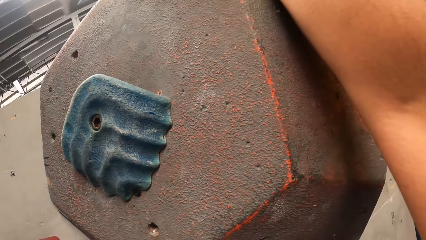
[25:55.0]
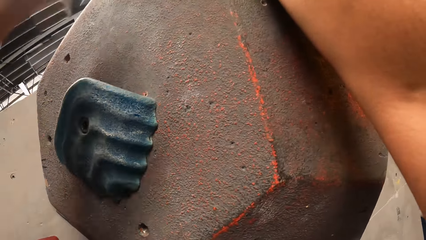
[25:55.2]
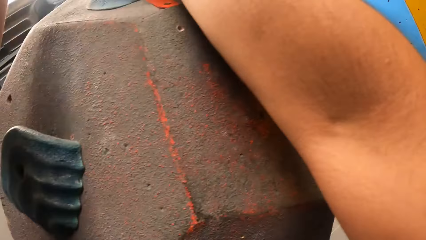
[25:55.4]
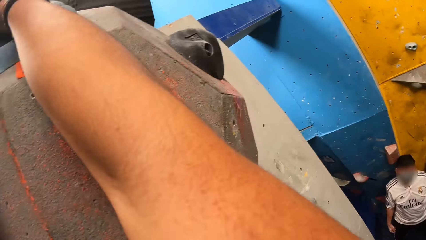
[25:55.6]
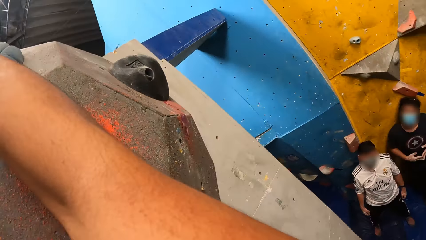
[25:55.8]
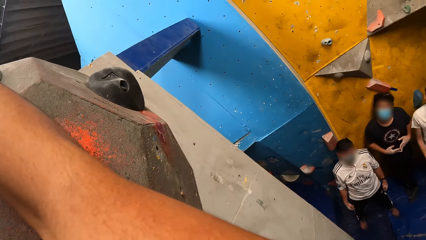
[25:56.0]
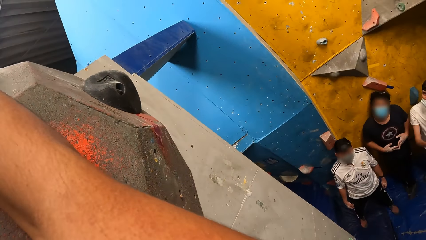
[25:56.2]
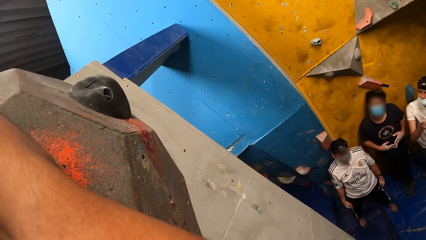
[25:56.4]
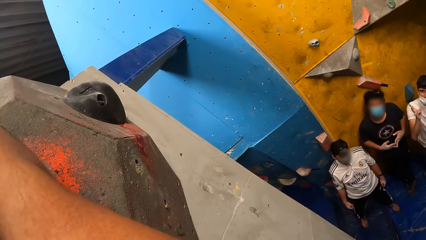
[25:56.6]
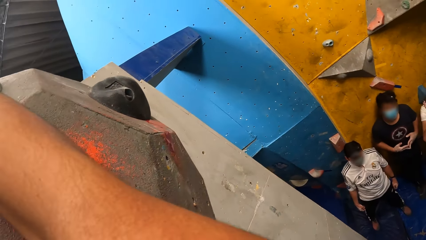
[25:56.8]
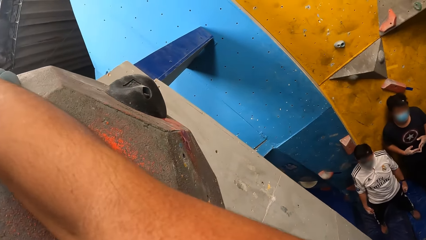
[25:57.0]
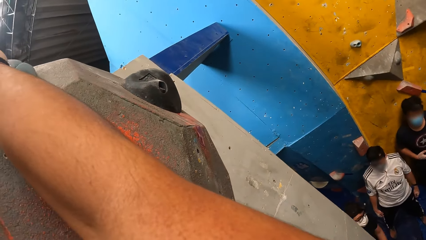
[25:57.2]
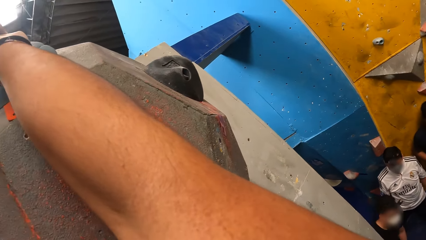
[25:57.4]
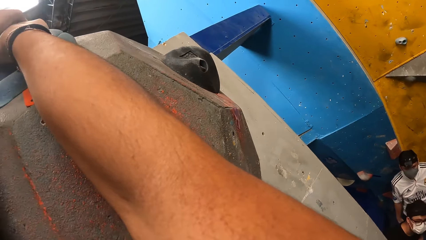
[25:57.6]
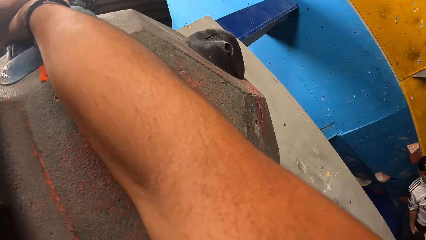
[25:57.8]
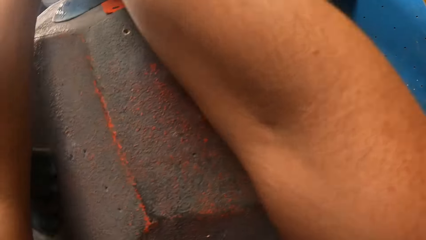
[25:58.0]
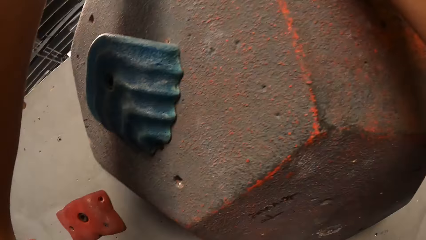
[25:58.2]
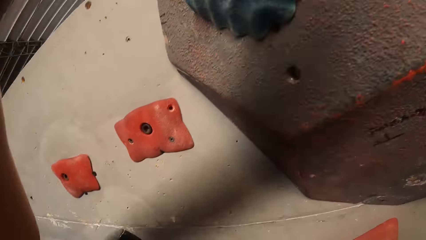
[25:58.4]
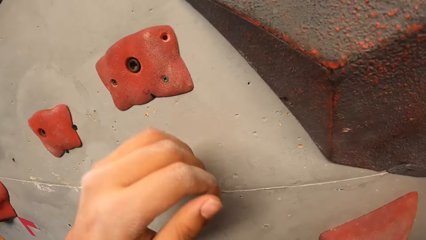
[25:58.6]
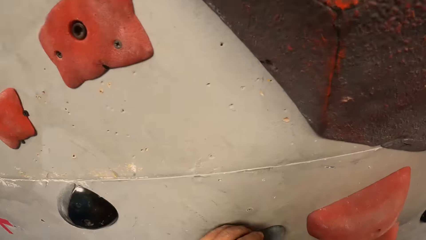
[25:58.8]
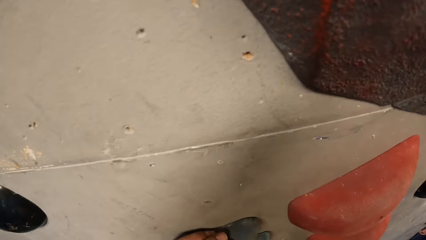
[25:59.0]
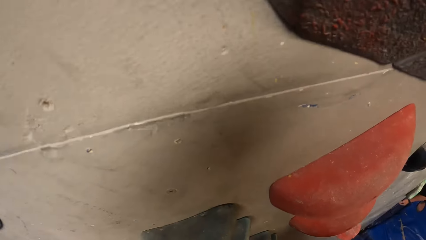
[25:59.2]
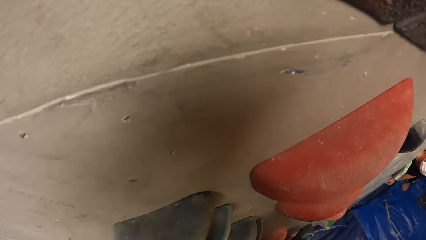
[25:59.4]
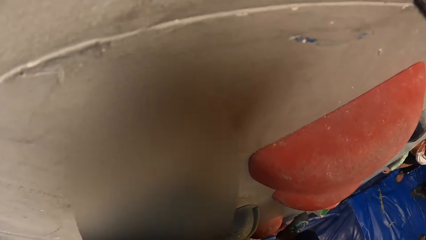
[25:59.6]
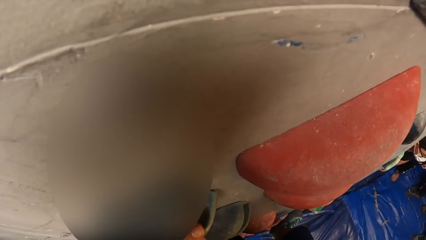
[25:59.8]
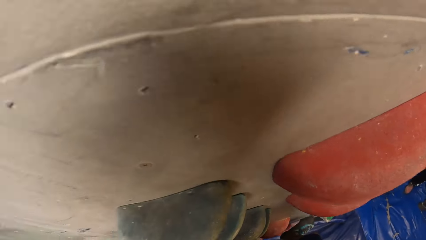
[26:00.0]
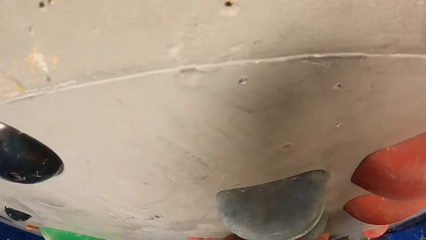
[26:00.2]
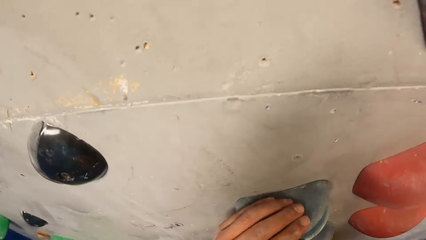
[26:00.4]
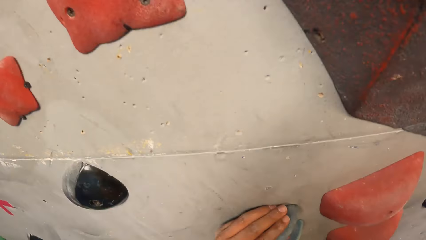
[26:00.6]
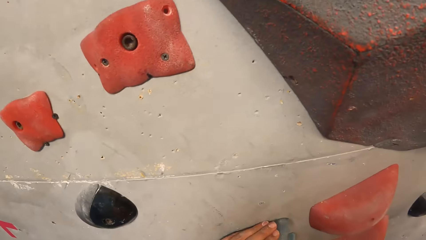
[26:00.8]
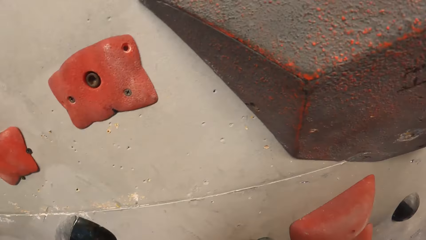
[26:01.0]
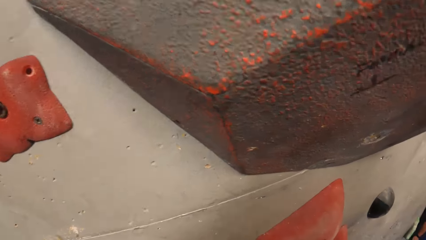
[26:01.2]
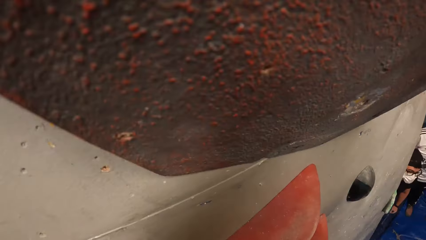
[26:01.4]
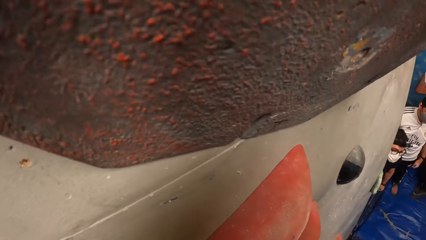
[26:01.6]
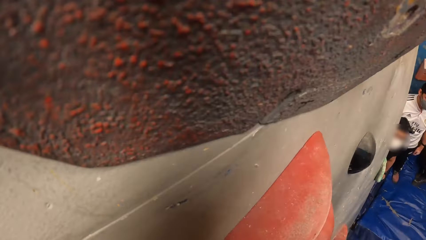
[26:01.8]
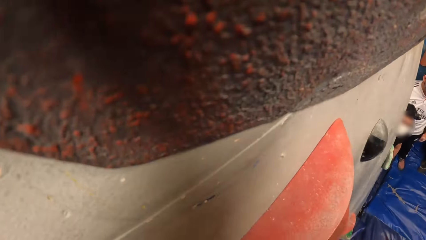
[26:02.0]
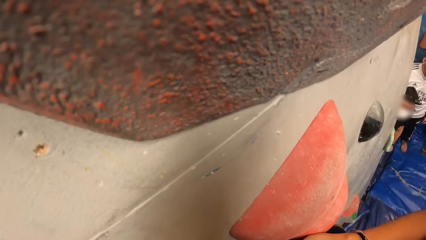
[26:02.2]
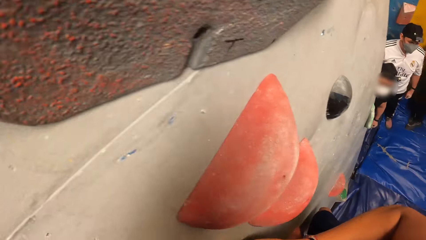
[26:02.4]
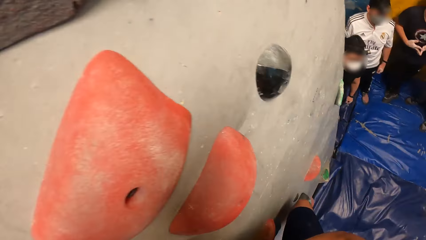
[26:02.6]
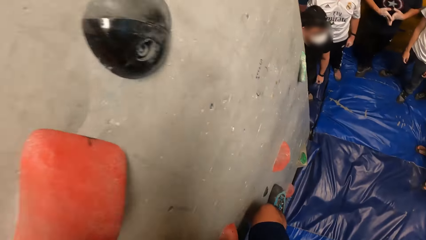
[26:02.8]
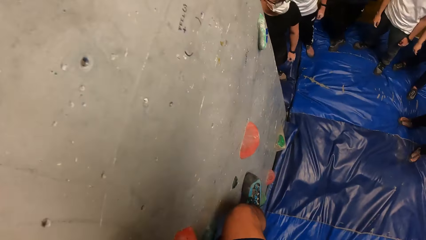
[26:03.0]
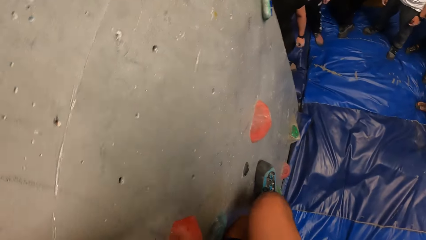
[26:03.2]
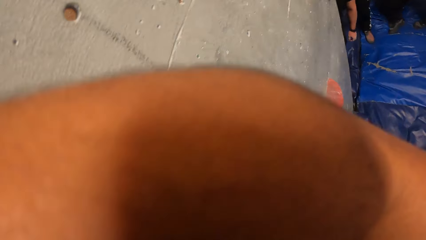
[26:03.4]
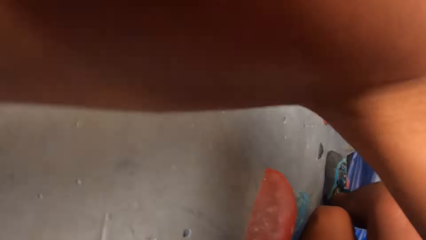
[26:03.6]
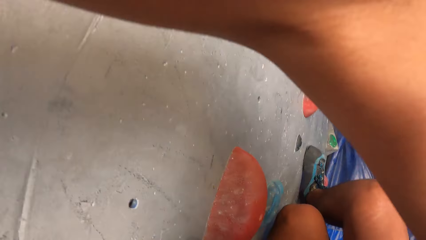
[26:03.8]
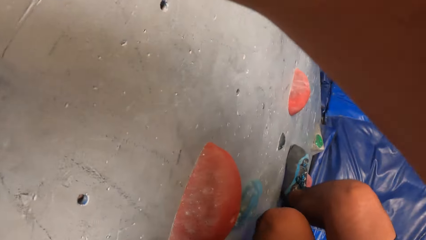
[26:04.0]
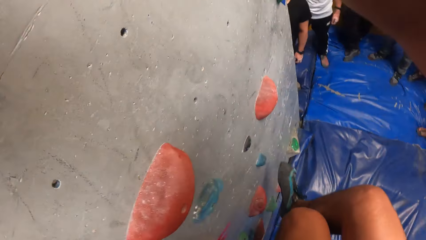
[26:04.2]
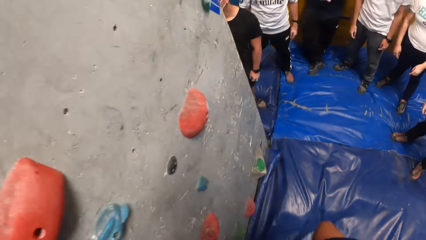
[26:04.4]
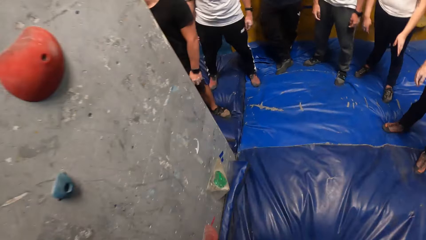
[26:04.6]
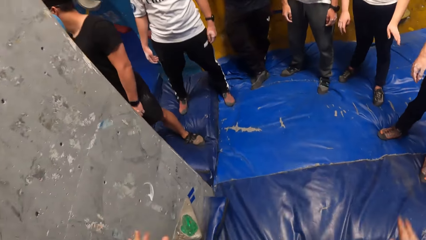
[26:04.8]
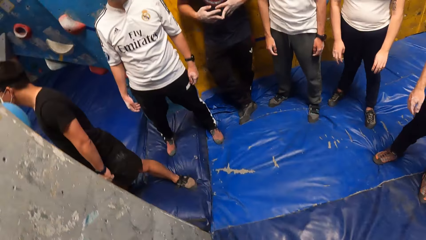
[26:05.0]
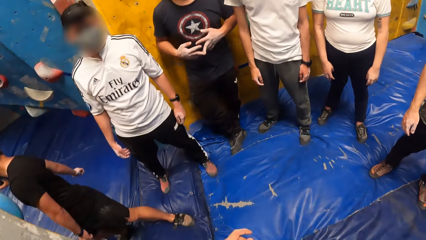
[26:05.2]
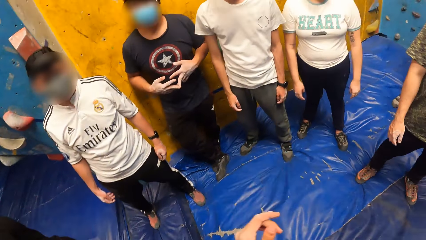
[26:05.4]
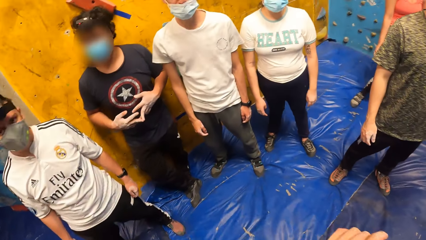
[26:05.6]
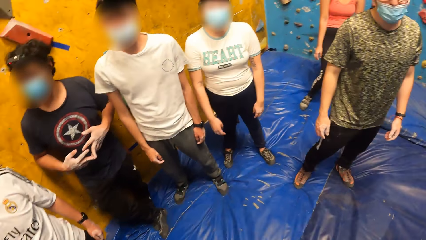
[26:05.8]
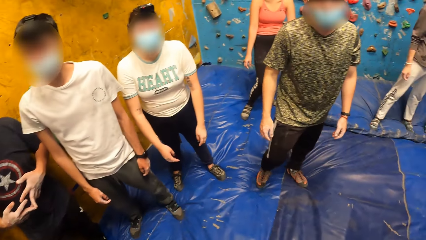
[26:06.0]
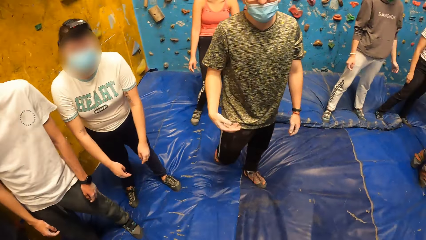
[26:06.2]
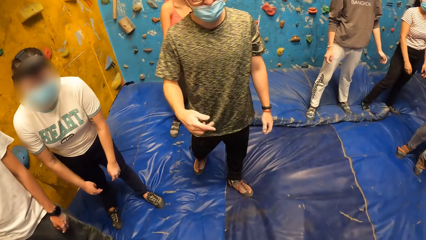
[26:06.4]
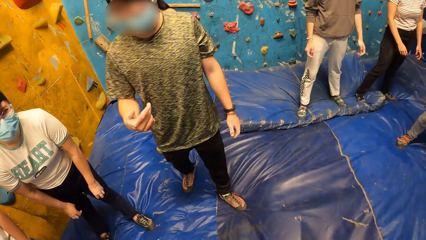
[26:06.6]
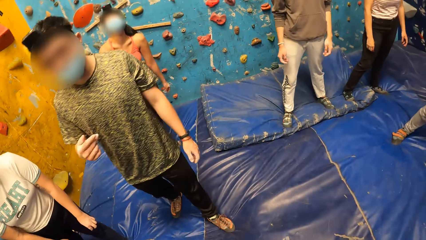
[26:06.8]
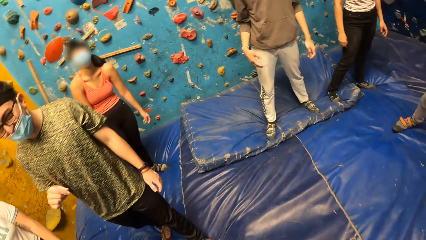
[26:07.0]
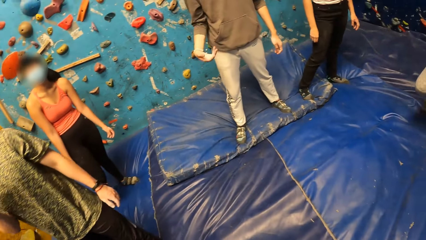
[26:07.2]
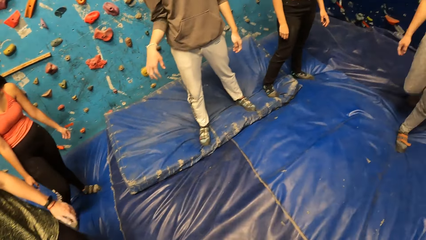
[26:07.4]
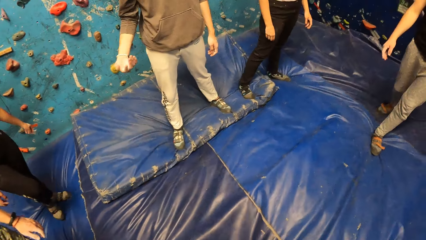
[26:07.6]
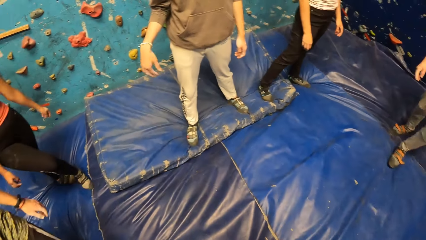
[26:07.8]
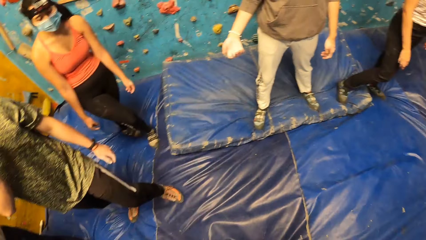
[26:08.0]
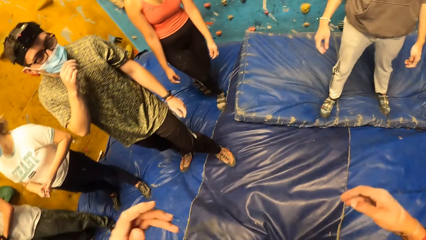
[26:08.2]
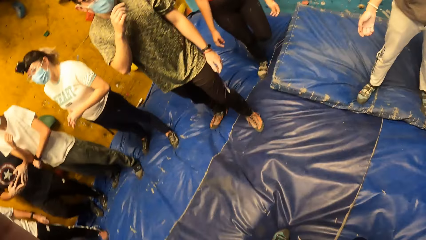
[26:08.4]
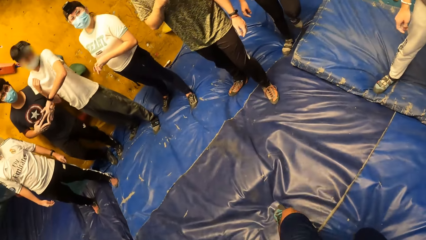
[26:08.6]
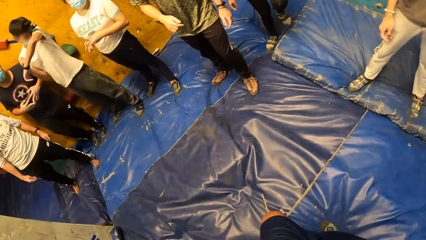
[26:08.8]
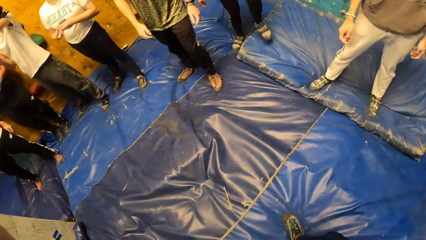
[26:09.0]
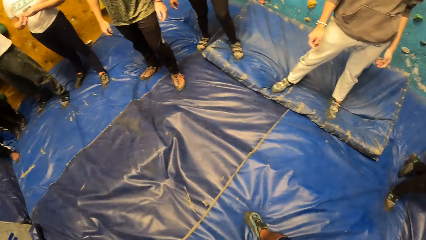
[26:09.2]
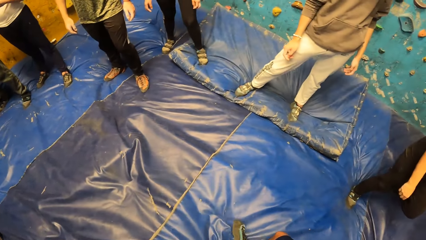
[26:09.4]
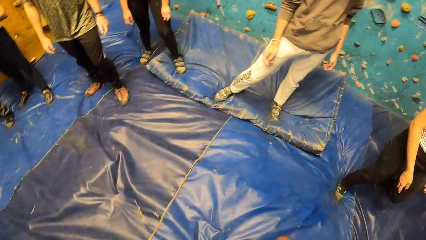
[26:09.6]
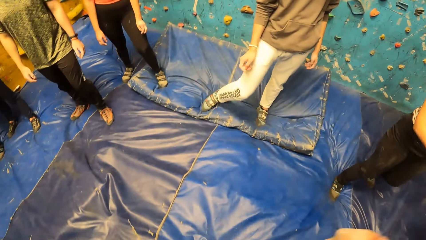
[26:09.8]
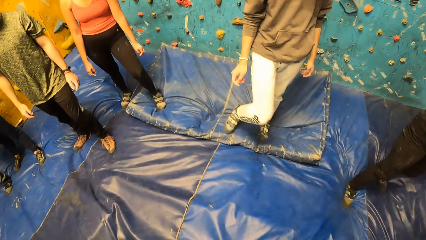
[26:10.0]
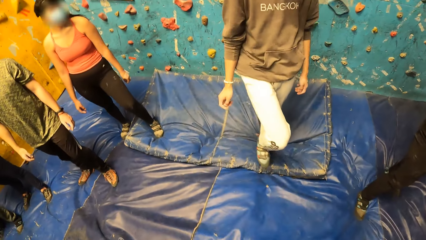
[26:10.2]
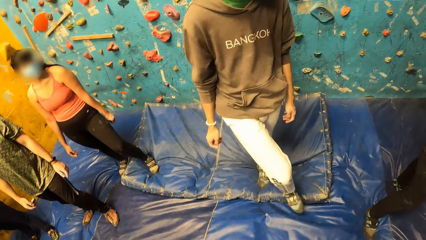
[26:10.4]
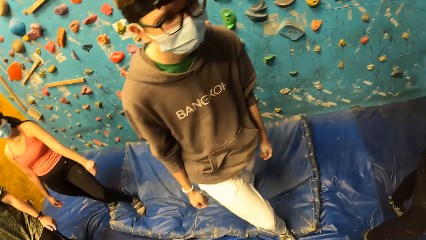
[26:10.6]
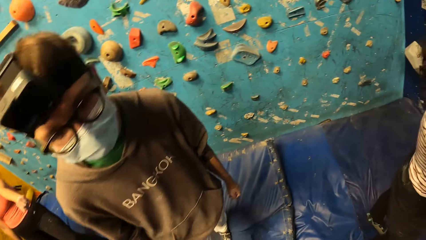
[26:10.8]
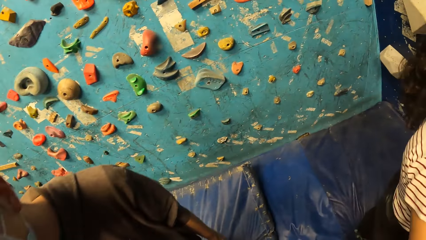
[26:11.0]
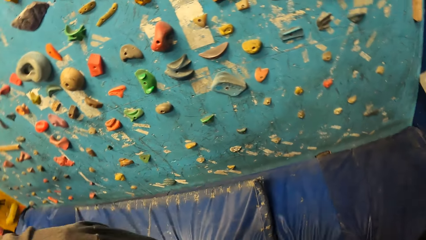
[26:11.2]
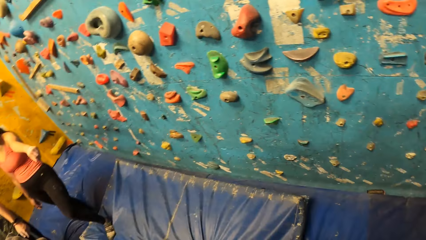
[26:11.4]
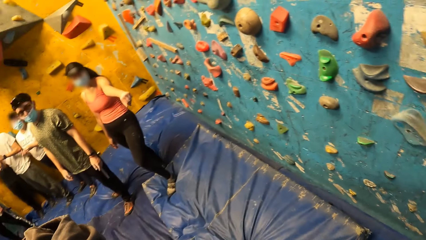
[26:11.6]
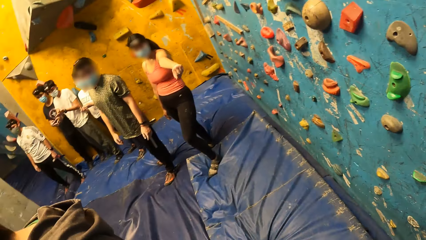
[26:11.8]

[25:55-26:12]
The camera wearer jumps down from the bouldering wall on the crash pad on the floor. They walk on the blue surface.
